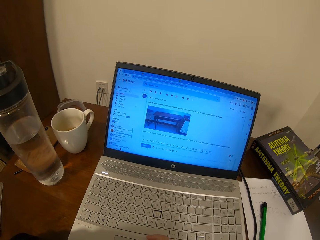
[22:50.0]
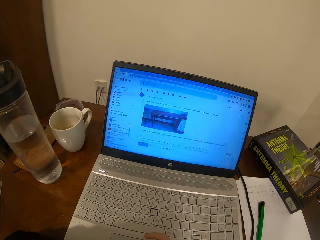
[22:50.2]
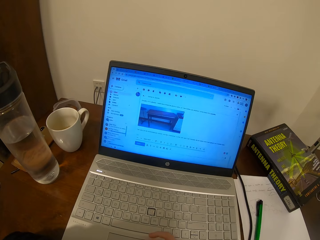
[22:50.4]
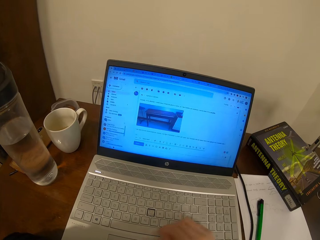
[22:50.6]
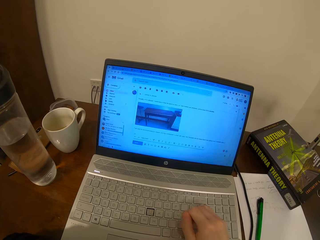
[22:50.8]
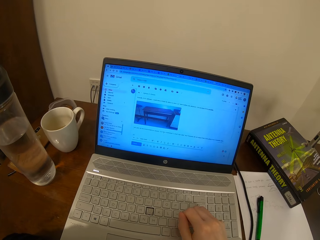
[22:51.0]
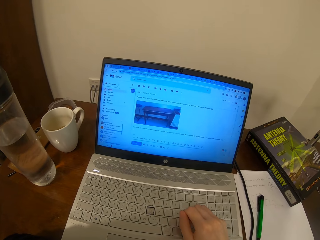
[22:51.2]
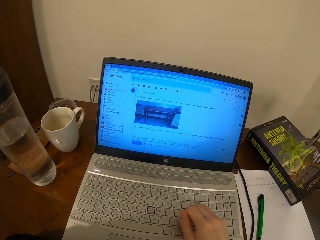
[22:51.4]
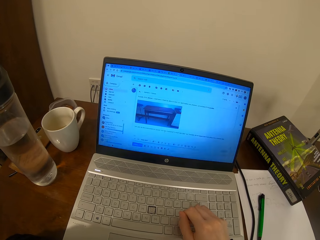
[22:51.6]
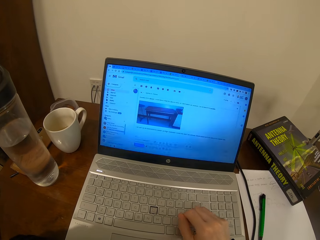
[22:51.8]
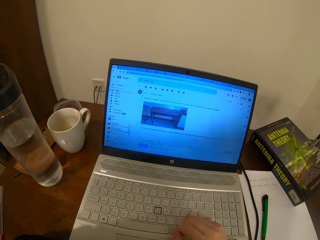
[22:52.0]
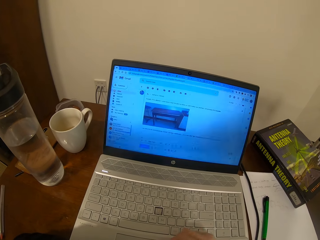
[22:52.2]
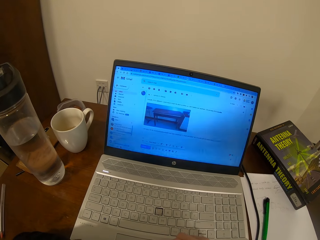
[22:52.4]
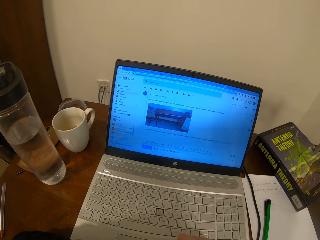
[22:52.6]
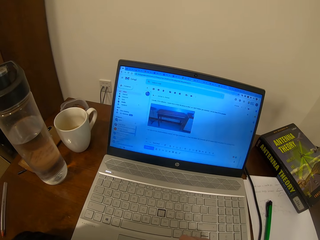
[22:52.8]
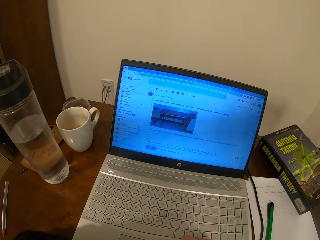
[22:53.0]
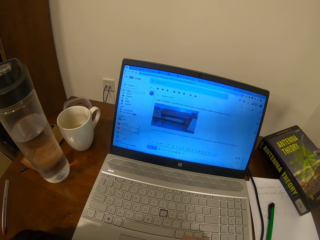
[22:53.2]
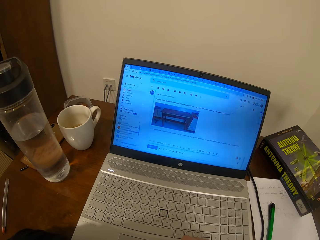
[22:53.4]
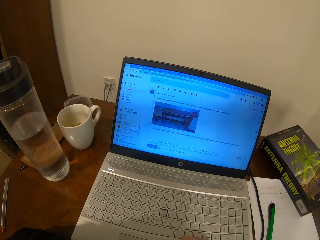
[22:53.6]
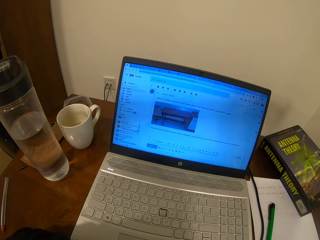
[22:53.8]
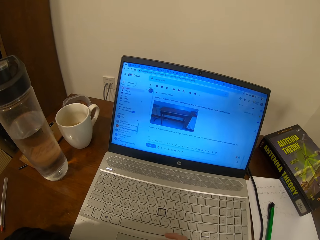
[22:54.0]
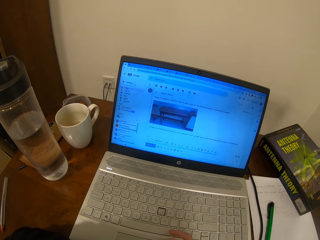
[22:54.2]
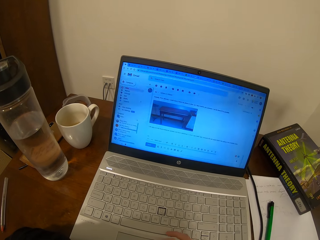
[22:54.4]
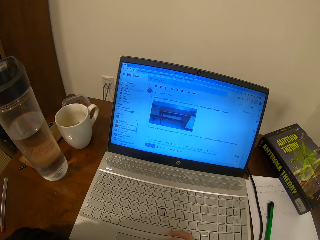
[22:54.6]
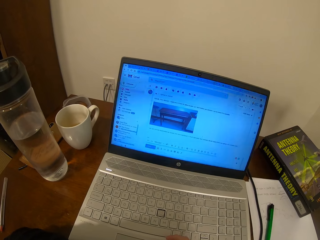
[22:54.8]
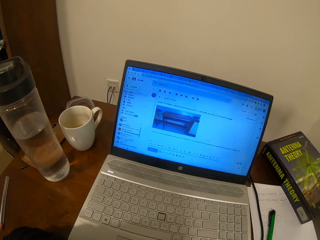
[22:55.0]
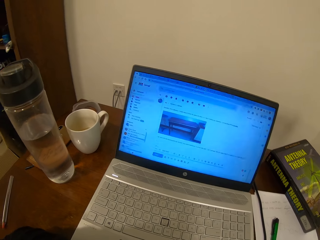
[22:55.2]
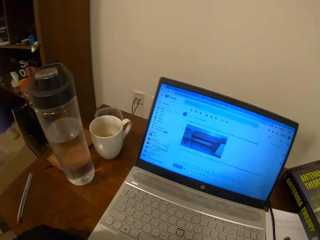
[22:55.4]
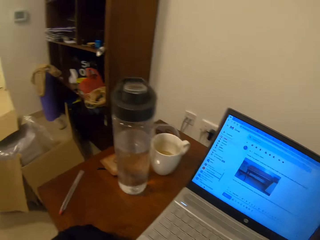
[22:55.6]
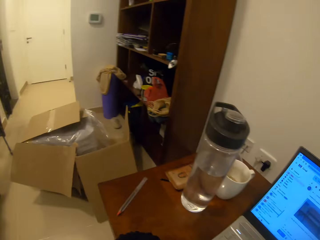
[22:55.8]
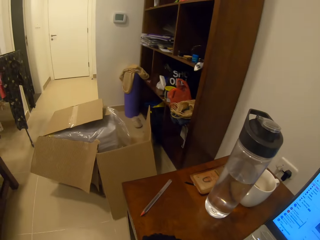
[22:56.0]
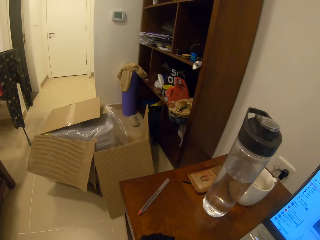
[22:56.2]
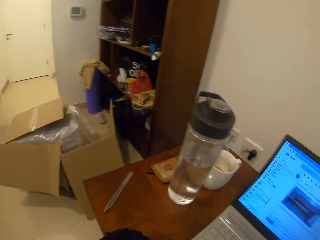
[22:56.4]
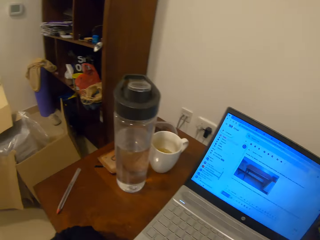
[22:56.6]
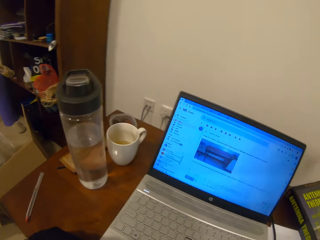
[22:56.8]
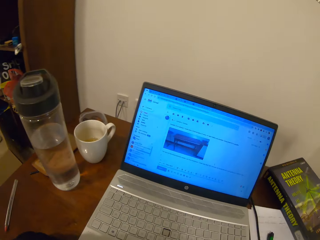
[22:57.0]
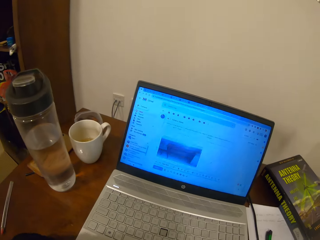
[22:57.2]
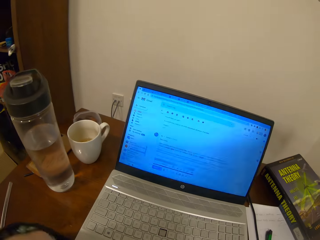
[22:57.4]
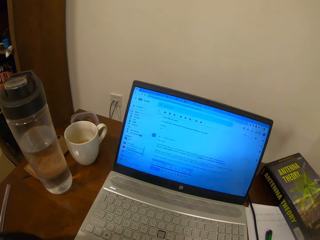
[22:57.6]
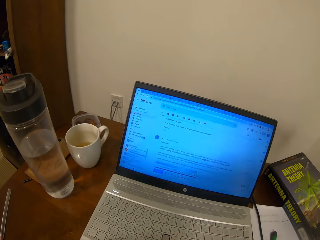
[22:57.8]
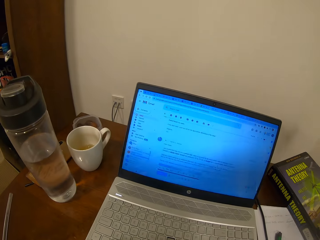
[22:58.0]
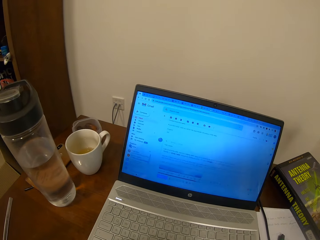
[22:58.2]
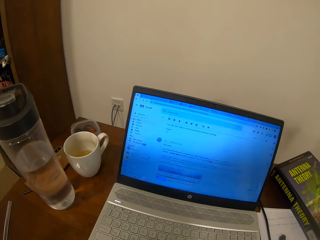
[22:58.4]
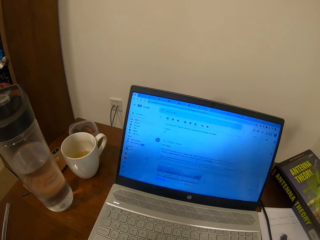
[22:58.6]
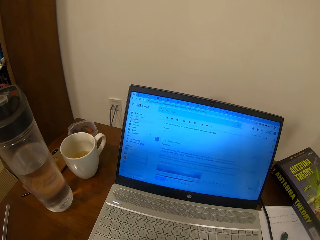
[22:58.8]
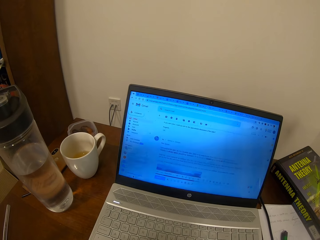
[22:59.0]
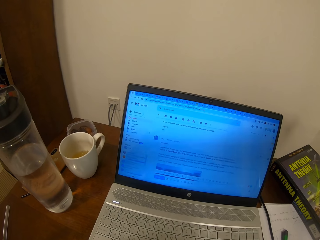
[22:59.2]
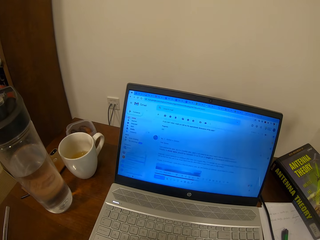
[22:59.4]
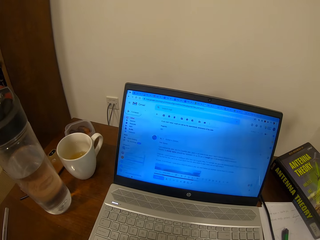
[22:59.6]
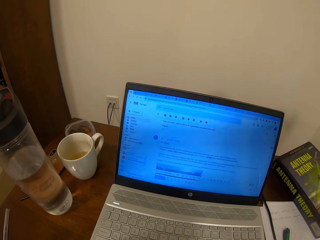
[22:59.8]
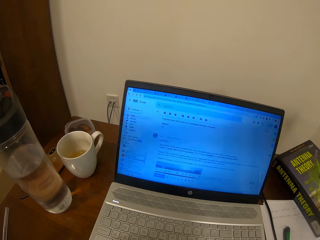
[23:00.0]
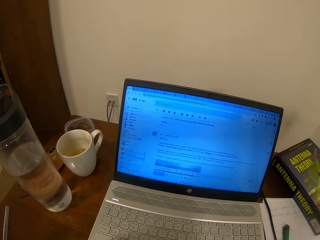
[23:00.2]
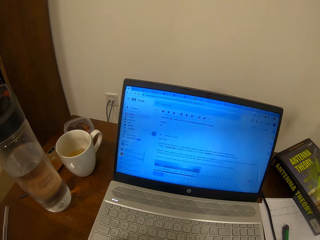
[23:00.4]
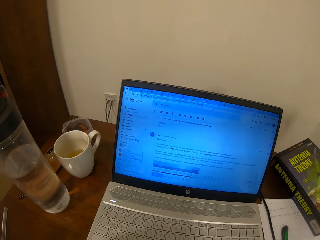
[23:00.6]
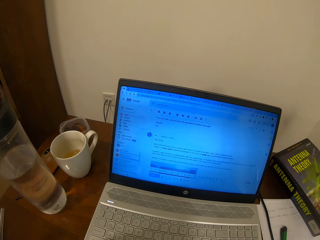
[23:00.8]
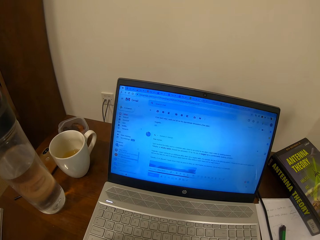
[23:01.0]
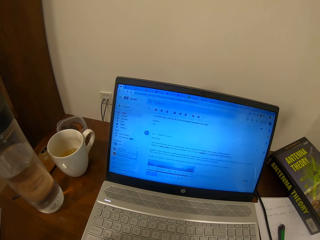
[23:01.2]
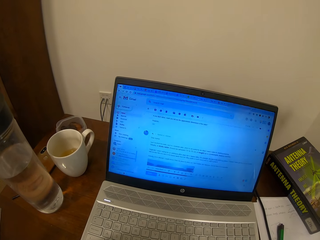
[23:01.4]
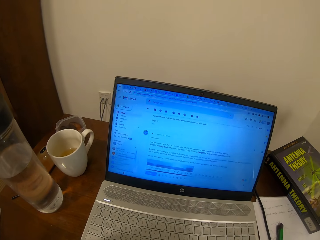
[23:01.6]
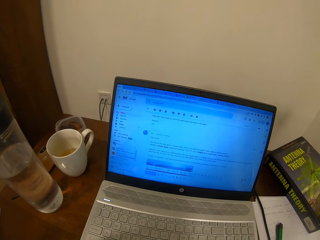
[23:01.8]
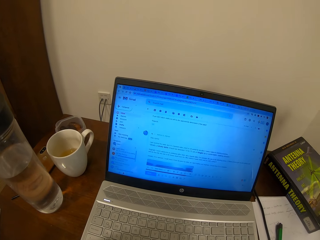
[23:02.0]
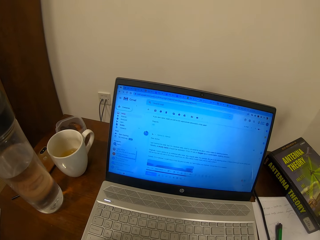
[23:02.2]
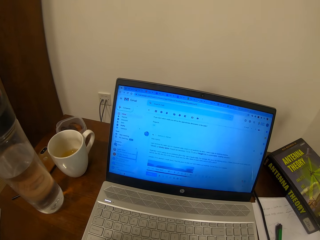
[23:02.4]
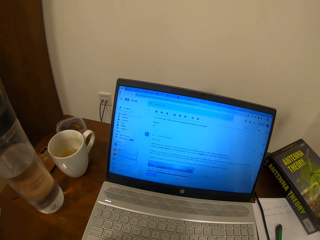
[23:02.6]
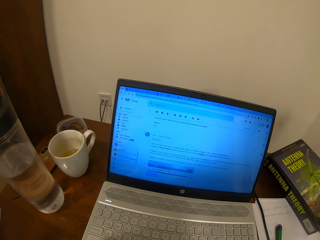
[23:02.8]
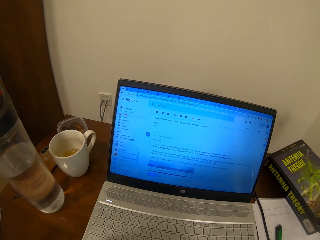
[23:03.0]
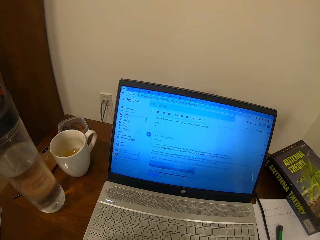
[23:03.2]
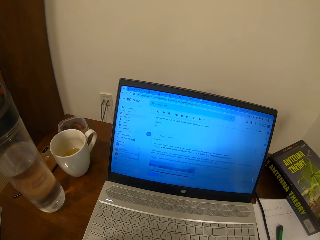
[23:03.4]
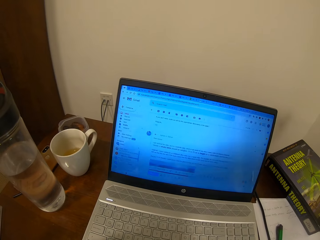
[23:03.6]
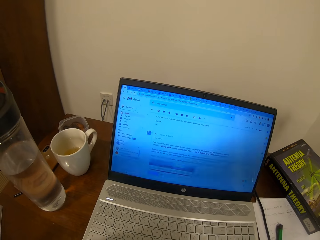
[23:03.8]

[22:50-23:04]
The camera wearer presses the keyboard. They use the touchpad. They look at the screen.

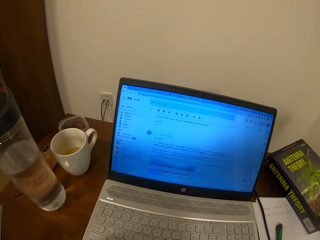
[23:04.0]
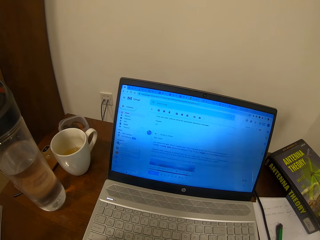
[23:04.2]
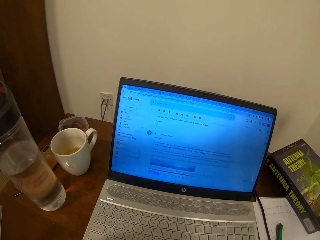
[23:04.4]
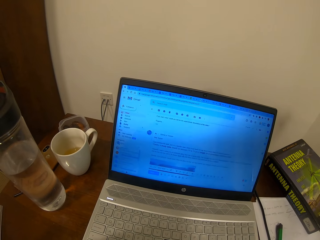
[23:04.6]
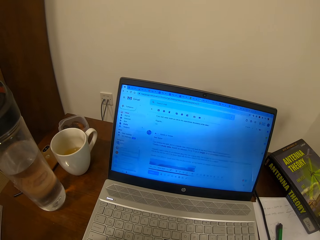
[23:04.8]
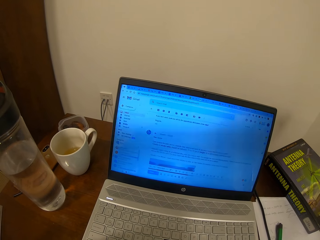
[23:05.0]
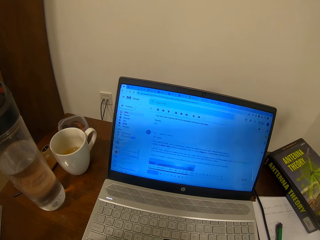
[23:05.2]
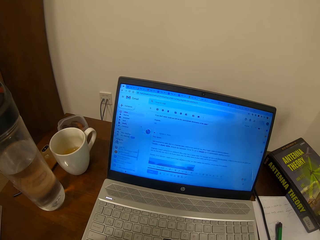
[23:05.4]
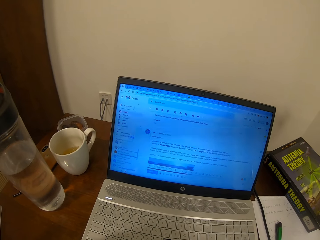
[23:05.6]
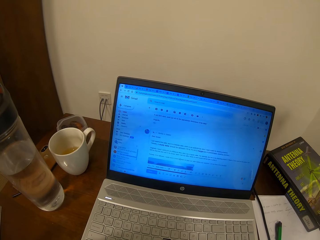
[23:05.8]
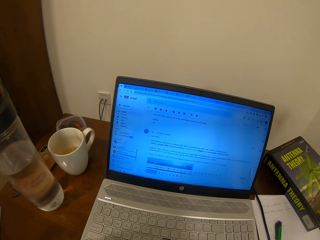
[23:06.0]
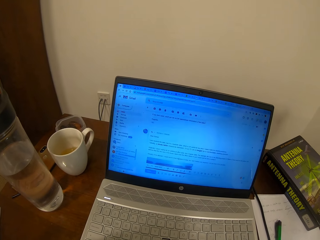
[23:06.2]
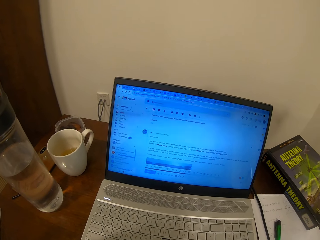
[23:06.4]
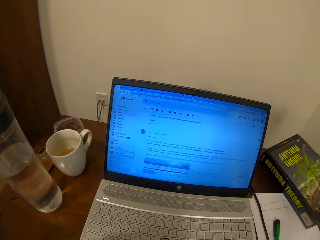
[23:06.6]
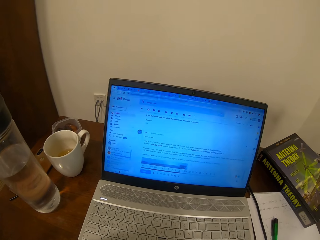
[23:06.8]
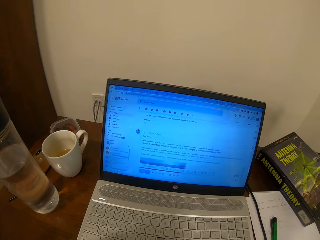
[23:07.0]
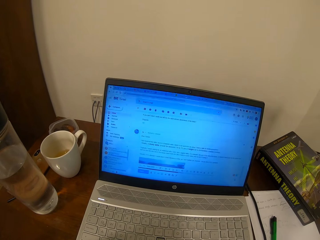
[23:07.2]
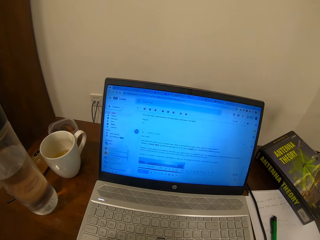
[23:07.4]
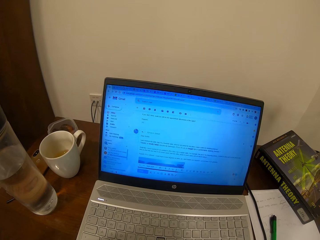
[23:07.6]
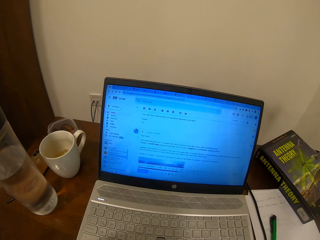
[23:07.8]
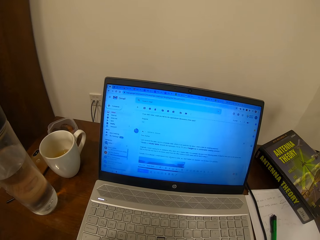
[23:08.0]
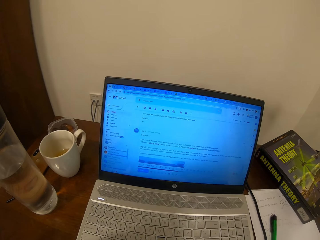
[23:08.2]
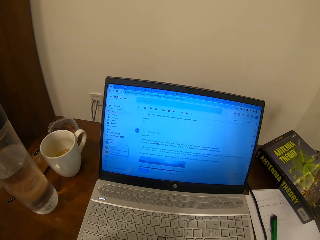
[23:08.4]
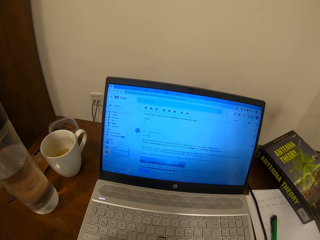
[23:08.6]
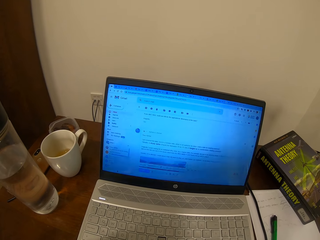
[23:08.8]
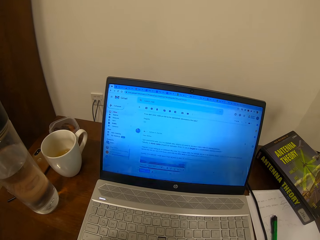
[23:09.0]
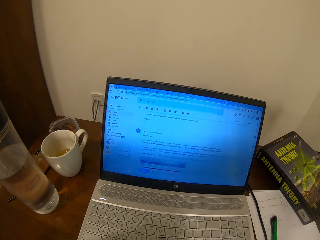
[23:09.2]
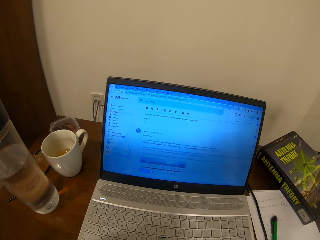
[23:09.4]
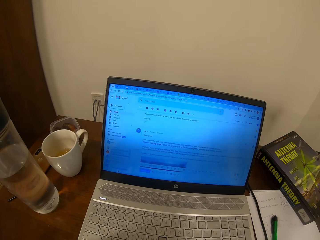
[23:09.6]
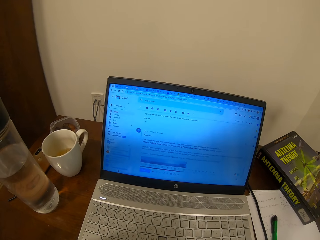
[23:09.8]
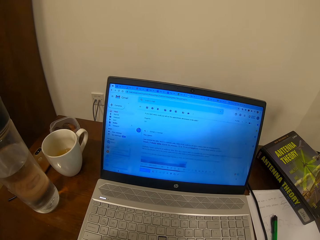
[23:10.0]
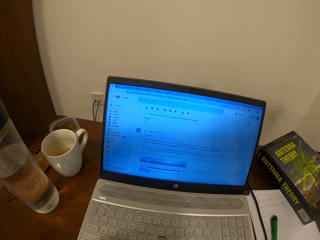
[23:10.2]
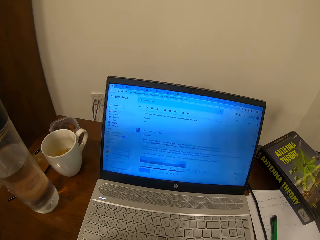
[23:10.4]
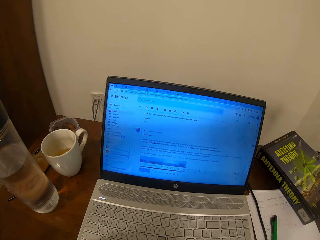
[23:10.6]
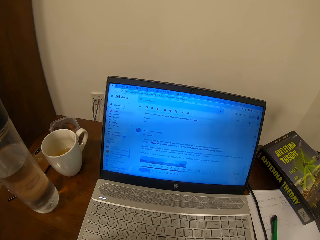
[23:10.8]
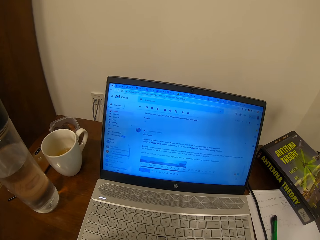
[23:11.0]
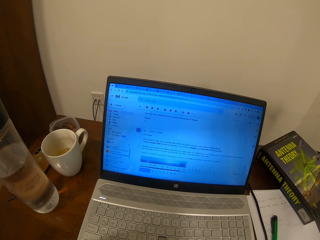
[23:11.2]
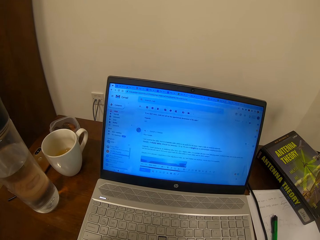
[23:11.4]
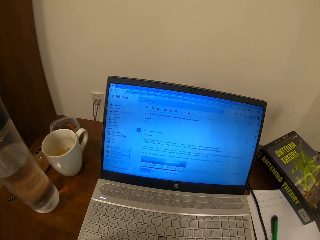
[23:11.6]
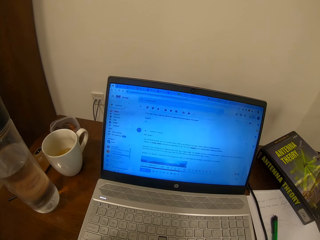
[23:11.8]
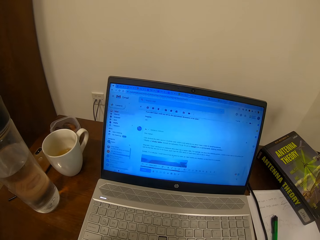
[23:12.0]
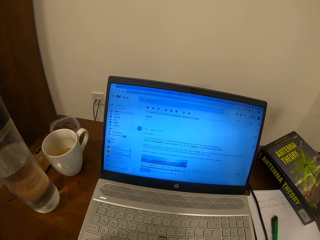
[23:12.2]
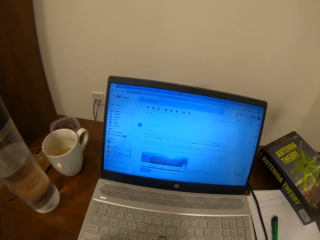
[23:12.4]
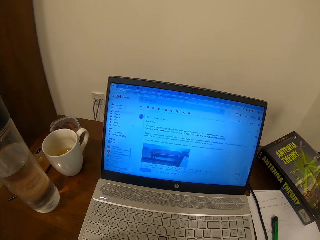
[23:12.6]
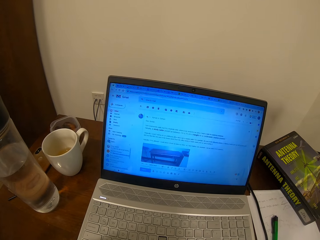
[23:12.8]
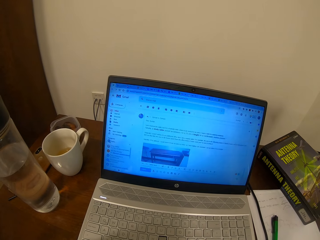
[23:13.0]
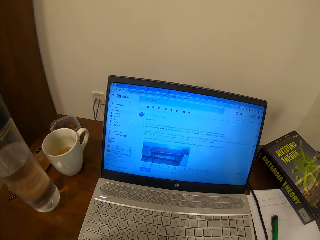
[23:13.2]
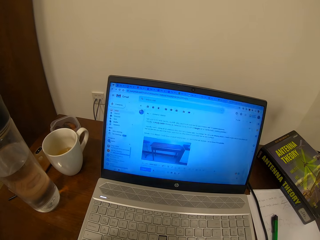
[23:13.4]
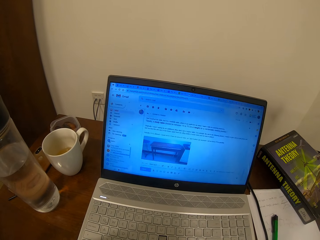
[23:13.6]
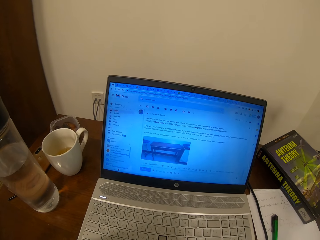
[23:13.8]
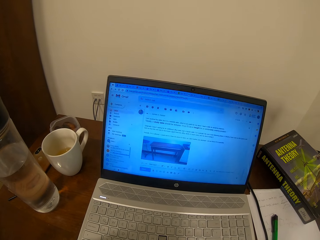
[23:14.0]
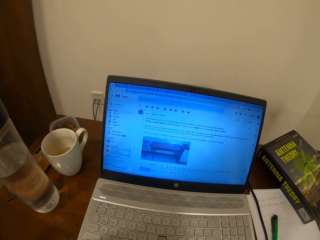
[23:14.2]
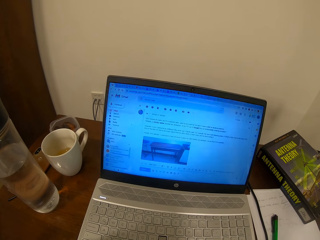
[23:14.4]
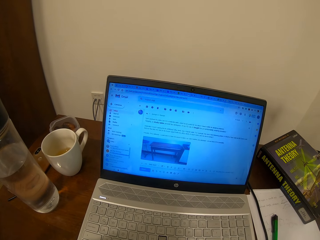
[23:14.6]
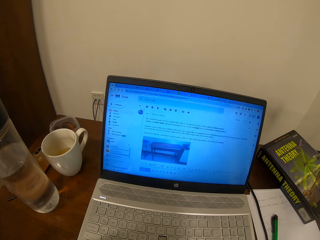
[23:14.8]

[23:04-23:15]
The camera wearer uses the touchpad.
